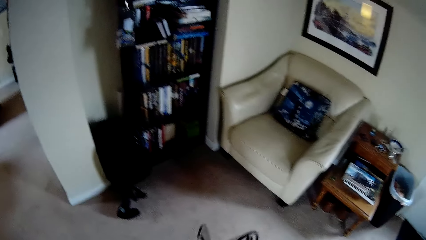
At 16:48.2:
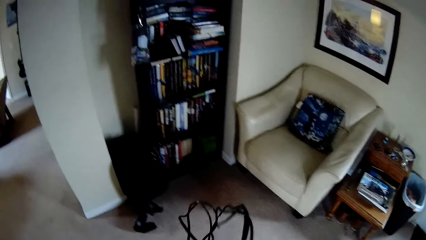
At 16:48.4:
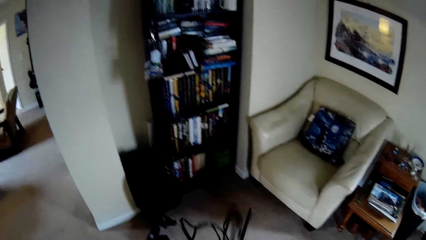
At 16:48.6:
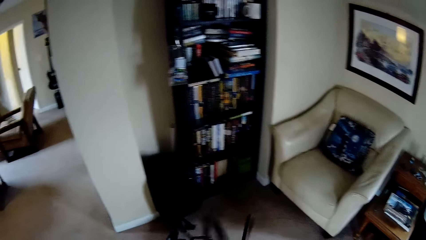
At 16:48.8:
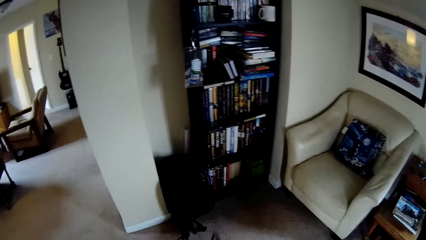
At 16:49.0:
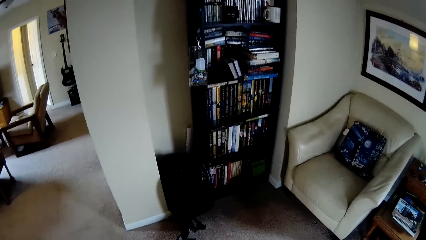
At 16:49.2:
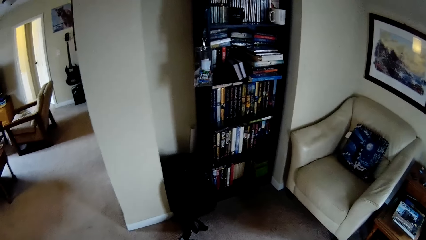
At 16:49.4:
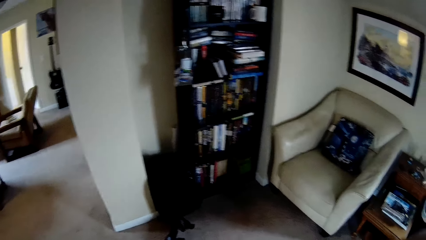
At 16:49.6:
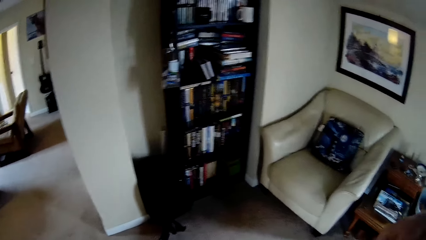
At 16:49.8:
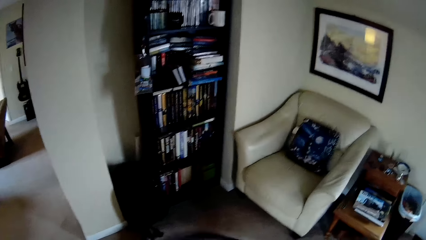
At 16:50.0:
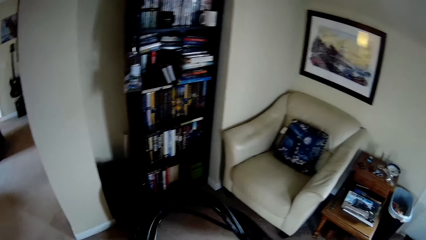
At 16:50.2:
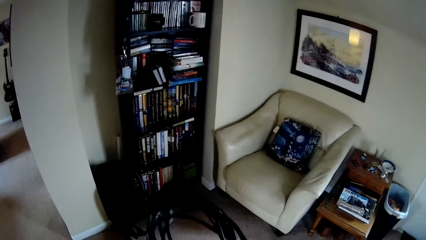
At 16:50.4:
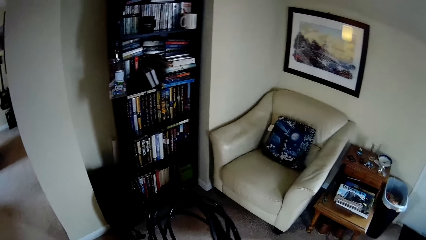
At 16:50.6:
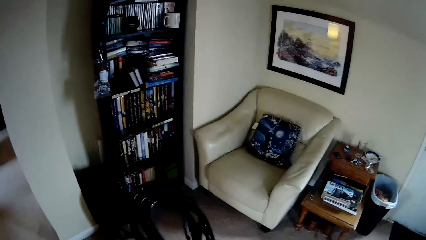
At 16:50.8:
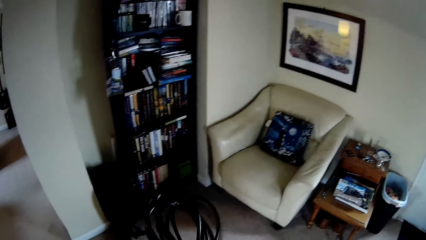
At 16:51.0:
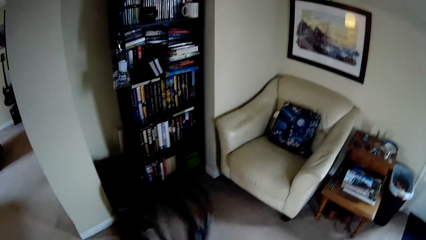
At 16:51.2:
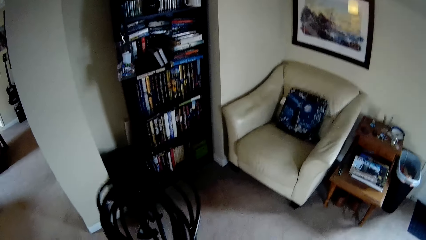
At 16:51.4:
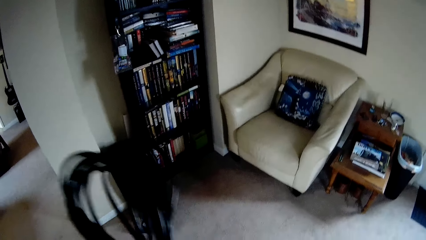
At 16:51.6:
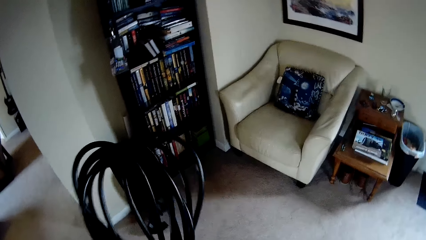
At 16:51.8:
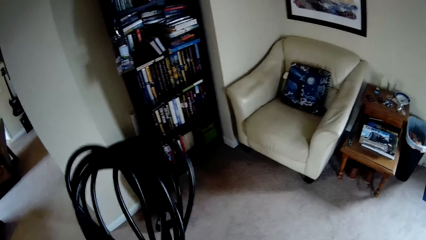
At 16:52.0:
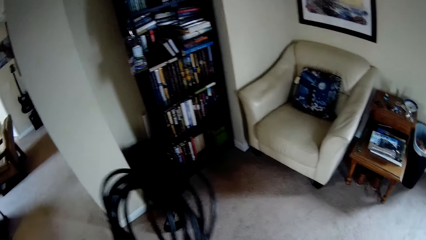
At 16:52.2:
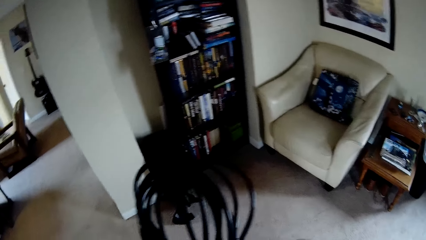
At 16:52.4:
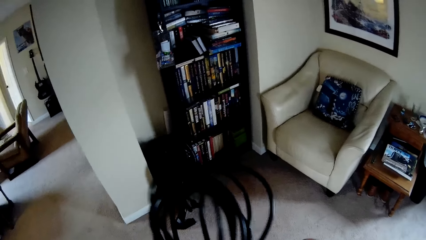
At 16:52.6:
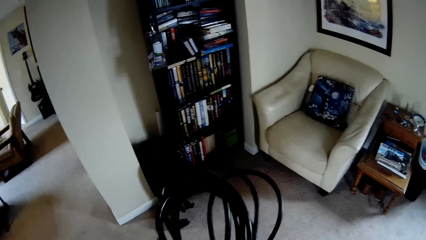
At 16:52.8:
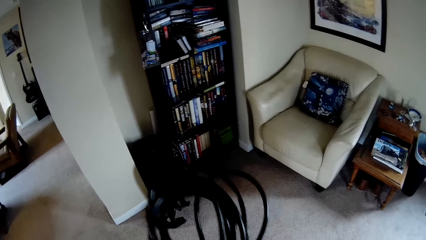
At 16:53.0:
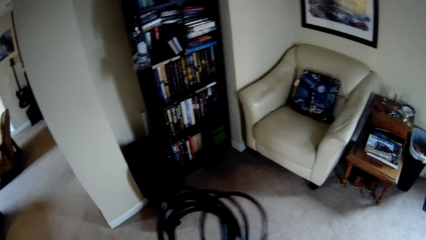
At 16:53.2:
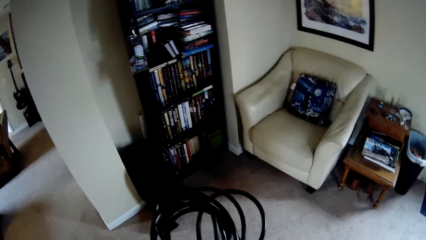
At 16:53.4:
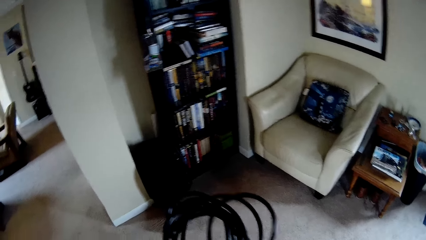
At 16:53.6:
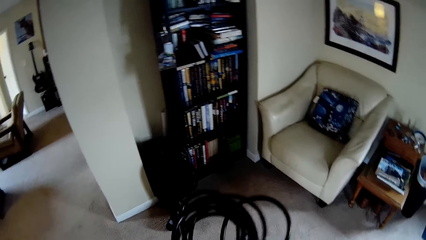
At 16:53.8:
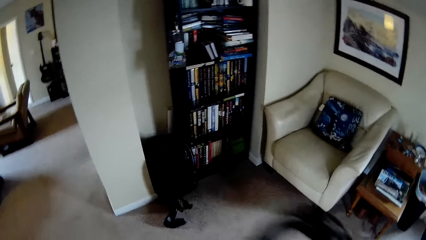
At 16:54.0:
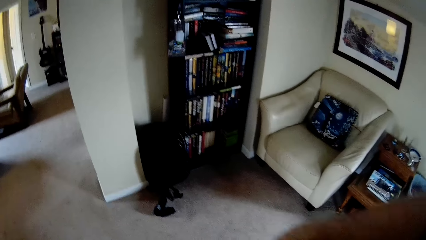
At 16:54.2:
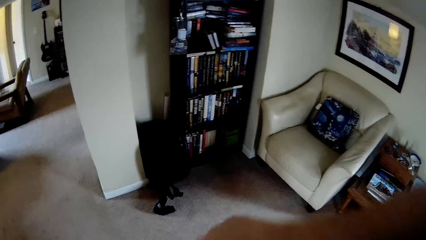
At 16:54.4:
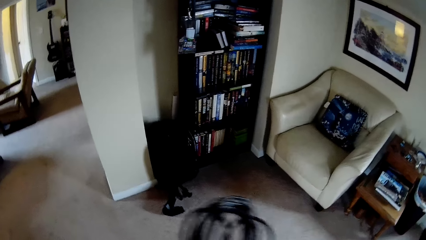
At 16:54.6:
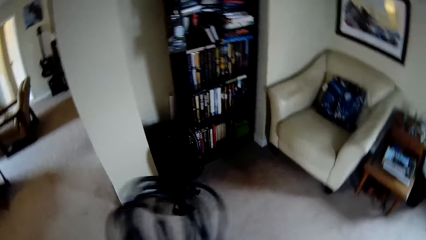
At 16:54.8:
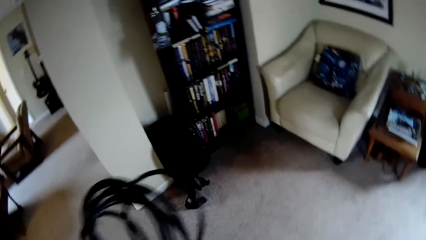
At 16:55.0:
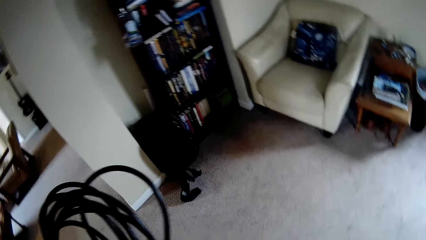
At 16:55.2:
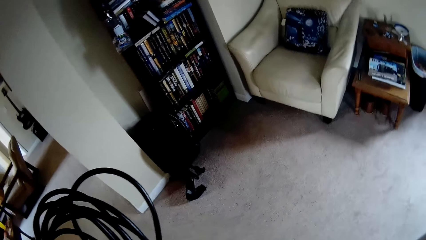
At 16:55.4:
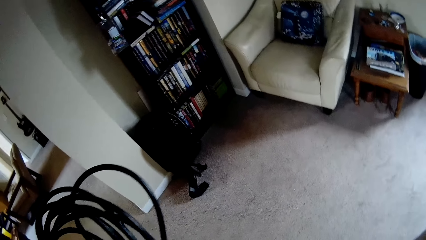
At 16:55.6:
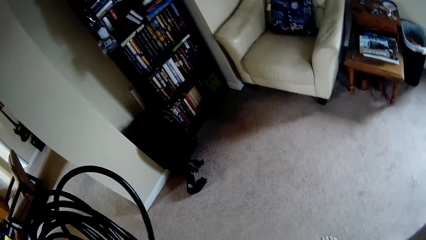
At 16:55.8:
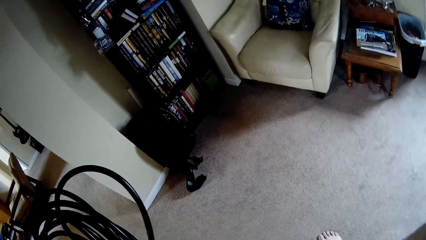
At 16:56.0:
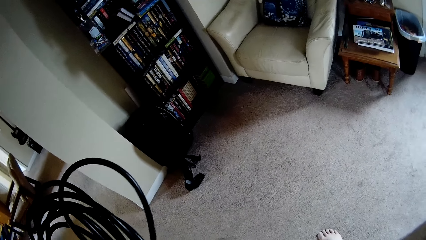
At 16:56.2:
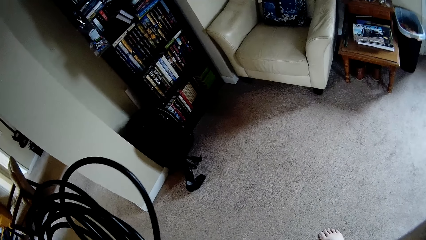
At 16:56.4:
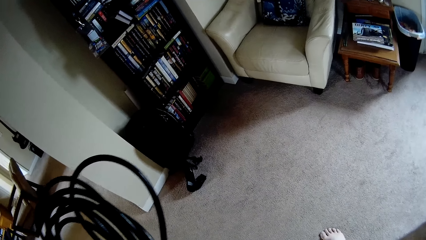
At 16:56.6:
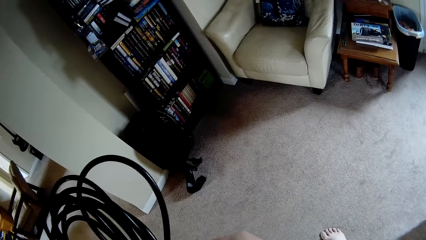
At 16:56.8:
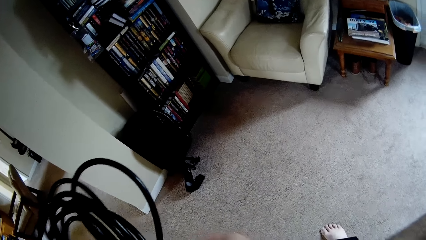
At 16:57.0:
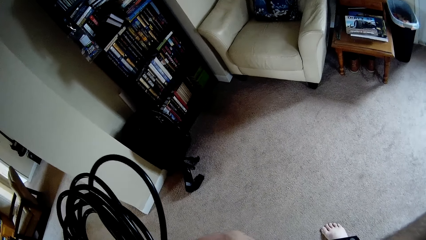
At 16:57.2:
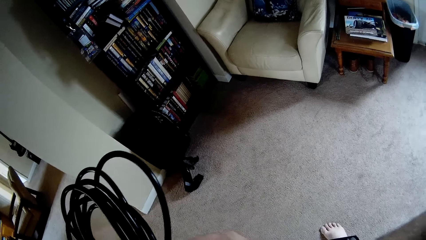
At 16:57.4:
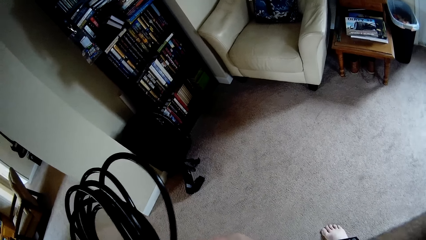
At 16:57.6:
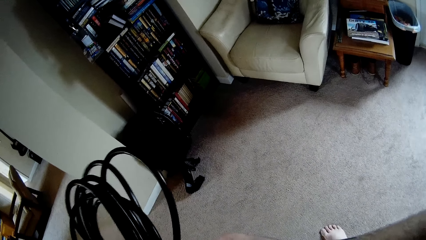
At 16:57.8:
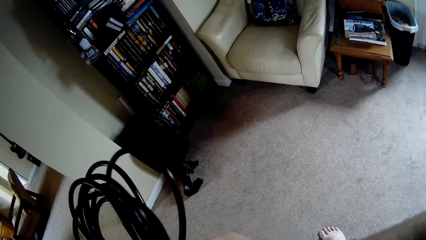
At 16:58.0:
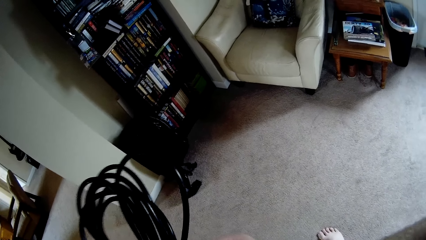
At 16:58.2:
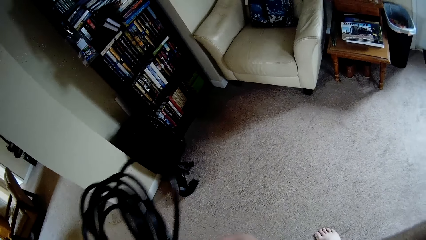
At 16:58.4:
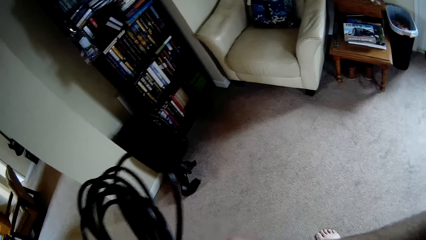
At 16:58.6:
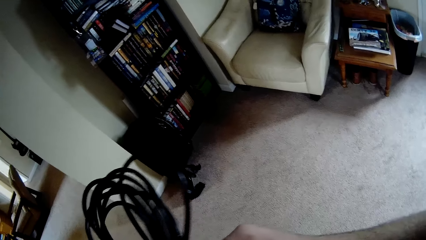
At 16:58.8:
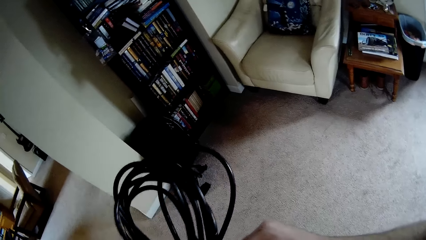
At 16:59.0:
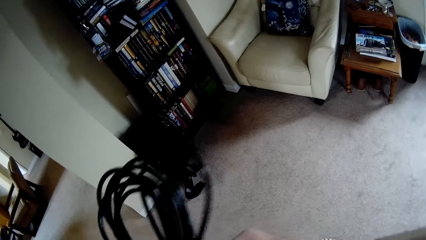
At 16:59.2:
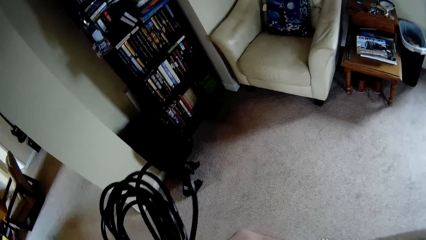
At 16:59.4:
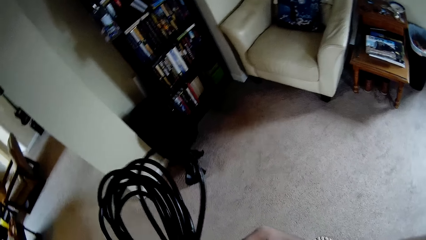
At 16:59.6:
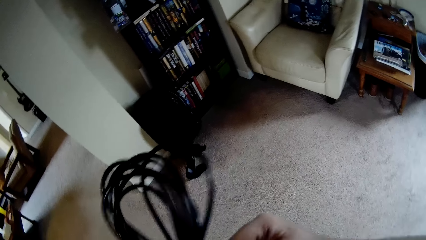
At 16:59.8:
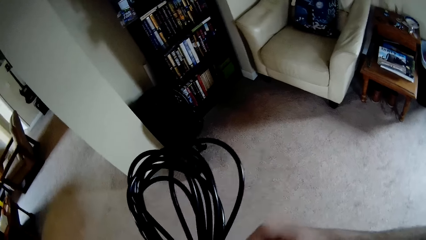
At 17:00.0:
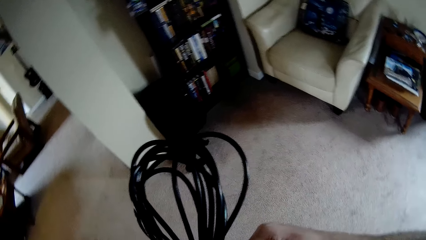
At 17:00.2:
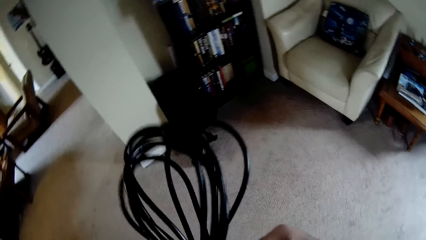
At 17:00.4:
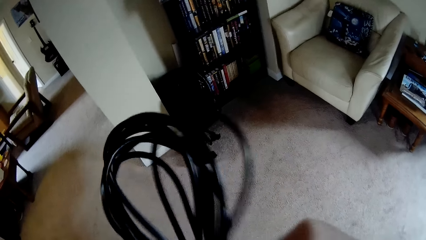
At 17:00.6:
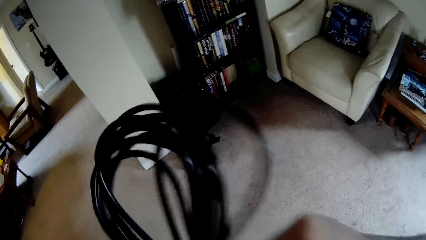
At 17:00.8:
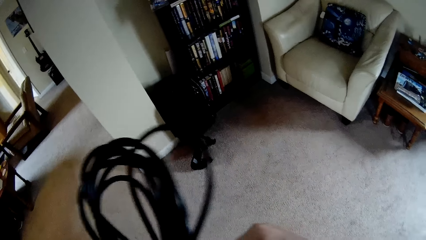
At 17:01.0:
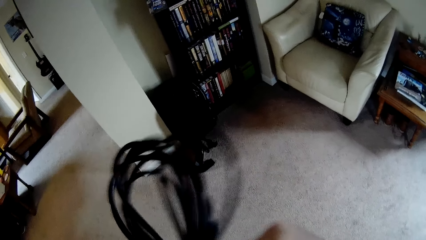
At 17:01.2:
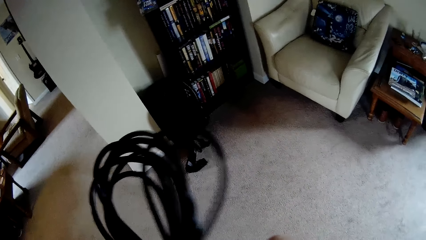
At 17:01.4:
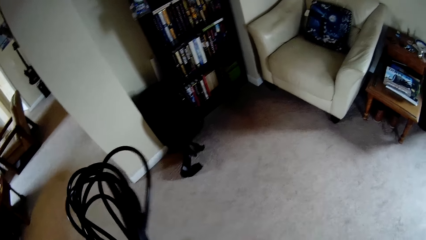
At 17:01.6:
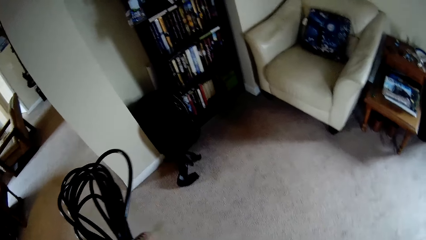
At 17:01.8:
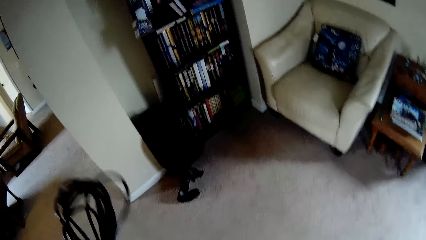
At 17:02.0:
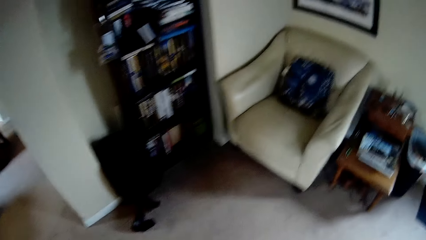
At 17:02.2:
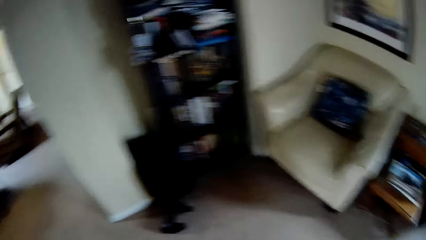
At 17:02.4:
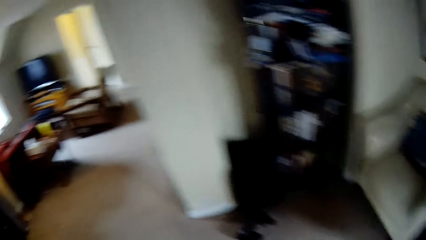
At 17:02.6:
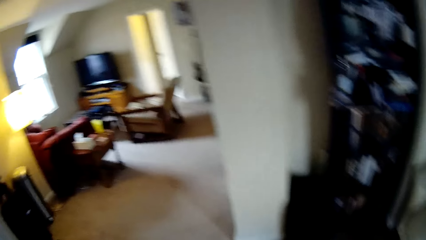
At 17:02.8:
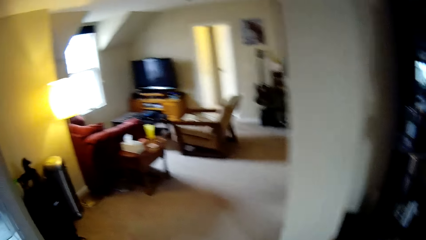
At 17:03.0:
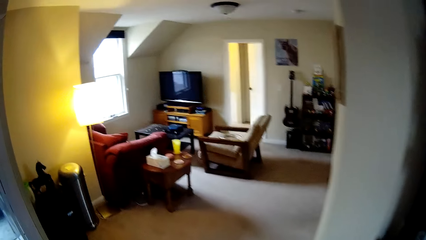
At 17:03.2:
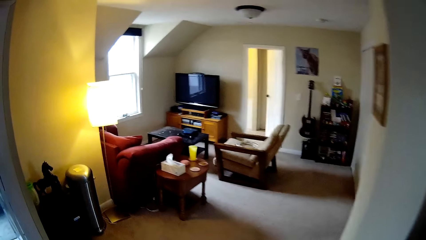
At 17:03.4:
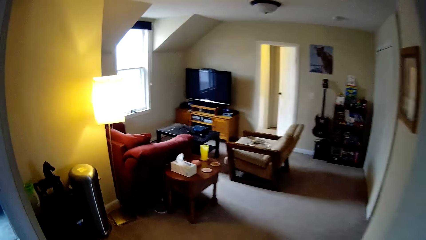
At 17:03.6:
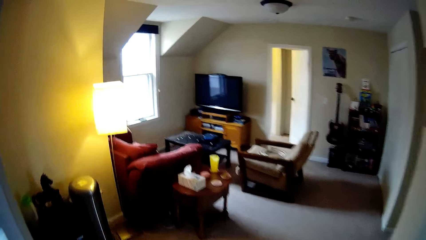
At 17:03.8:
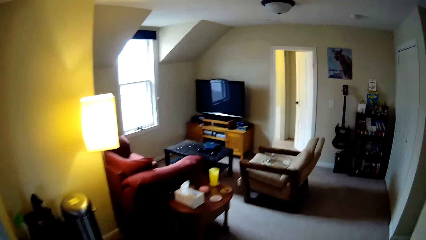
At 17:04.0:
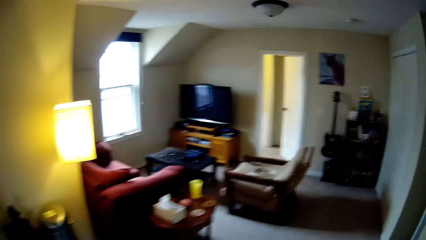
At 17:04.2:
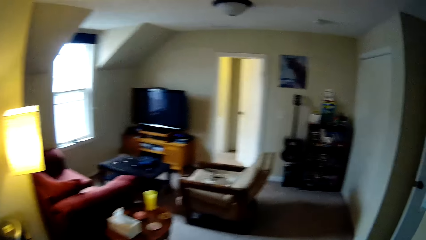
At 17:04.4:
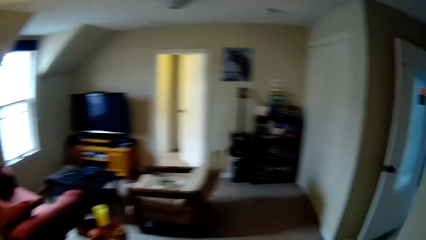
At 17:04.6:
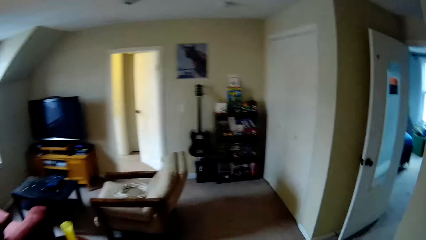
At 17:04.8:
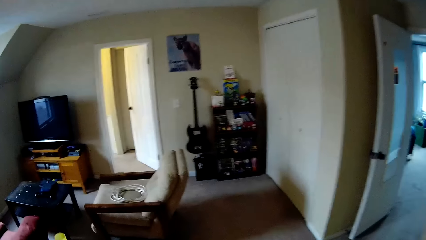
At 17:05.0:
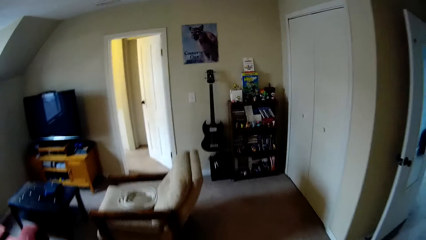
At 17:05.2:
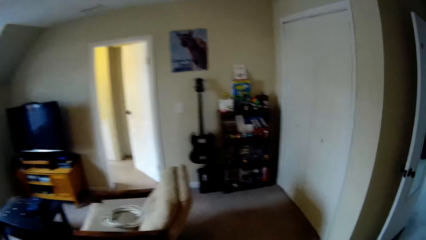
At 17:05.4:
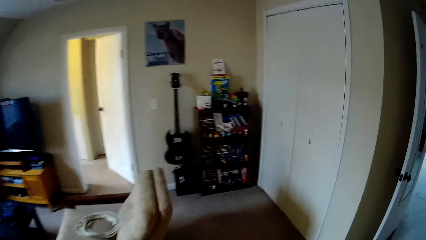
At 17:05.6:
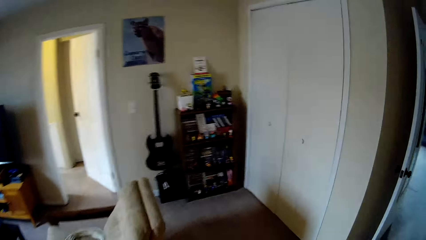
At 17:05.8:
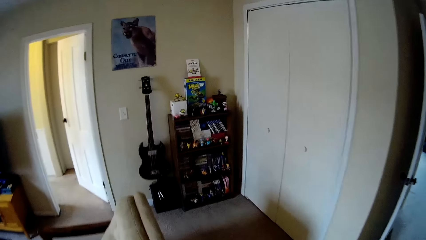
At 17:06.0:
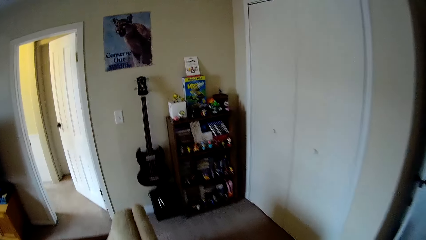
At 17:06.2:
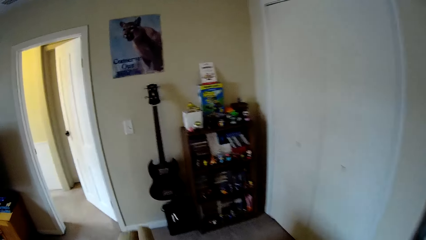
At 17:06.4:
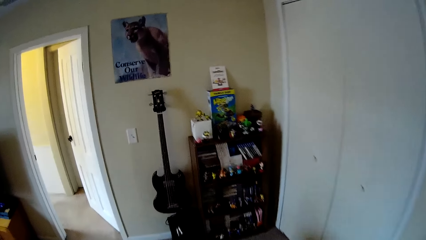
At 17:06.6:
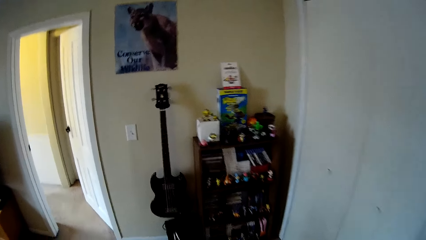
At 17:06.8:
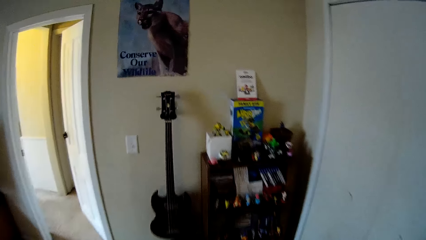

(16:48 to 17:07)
The camera wearer holds the cable. They fold the cable. They walk around the house.
